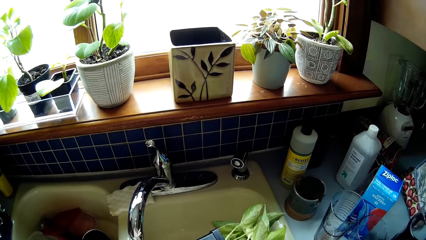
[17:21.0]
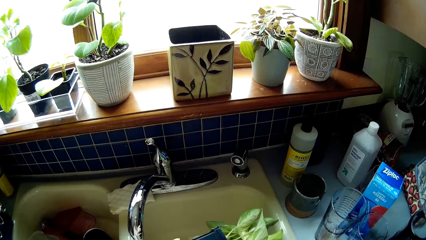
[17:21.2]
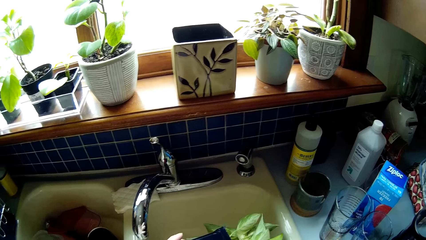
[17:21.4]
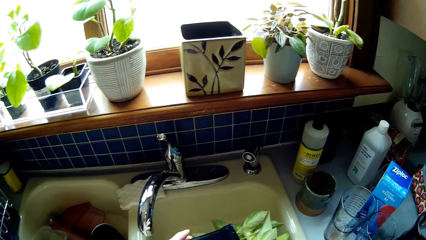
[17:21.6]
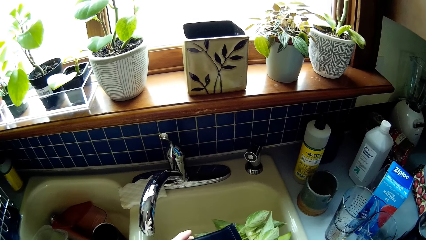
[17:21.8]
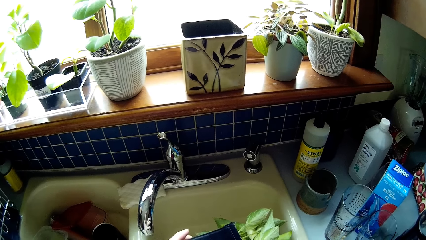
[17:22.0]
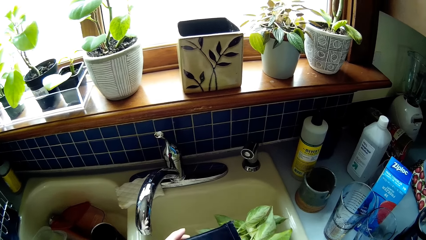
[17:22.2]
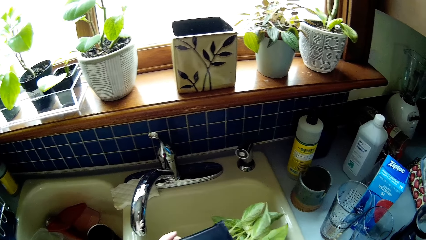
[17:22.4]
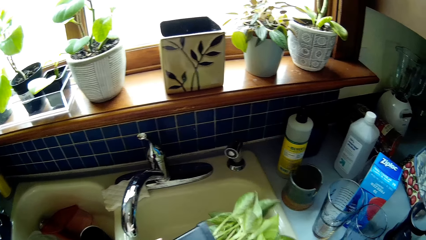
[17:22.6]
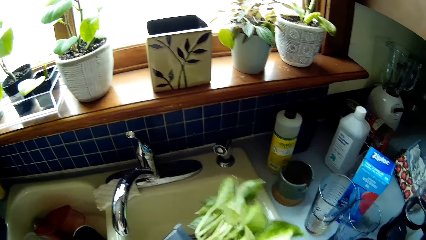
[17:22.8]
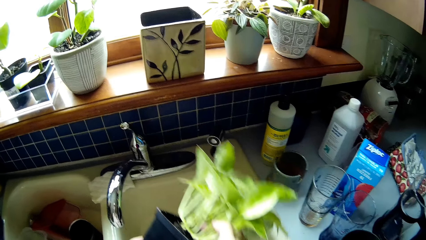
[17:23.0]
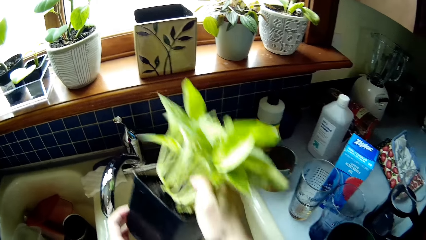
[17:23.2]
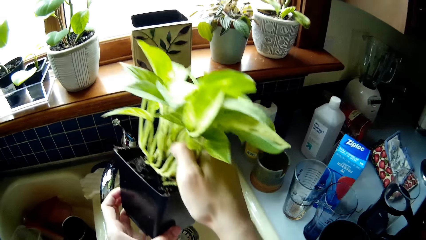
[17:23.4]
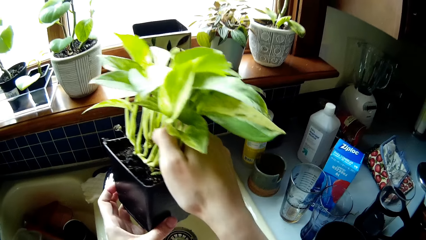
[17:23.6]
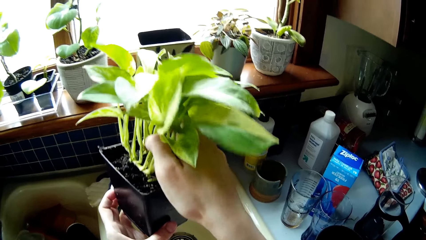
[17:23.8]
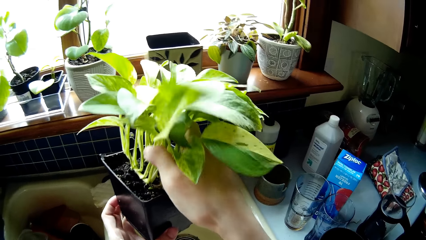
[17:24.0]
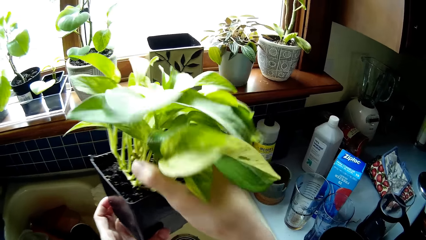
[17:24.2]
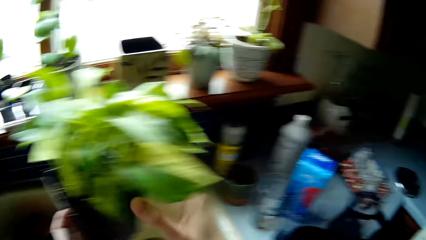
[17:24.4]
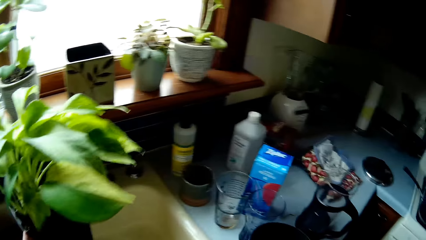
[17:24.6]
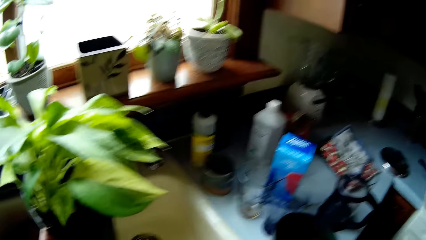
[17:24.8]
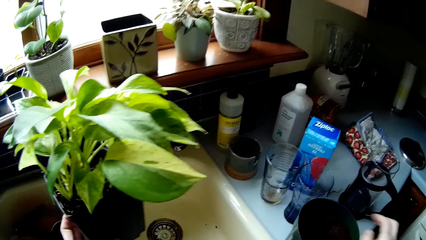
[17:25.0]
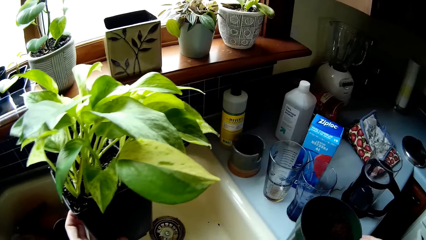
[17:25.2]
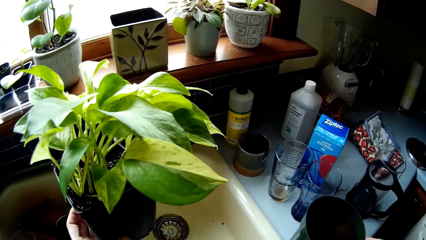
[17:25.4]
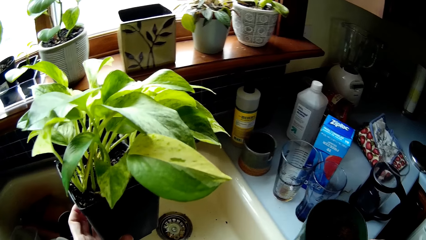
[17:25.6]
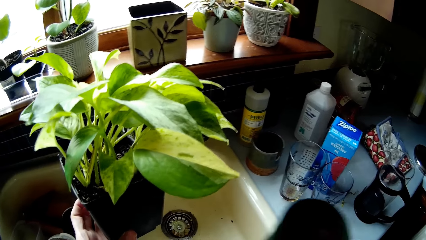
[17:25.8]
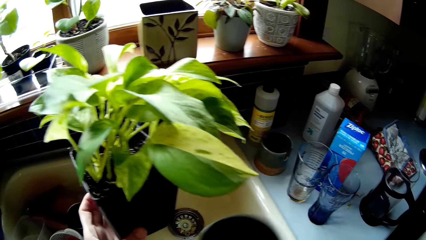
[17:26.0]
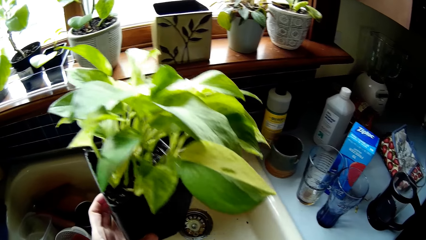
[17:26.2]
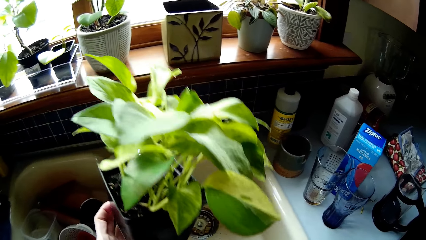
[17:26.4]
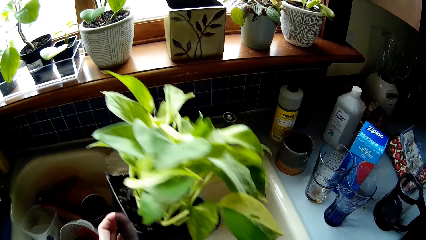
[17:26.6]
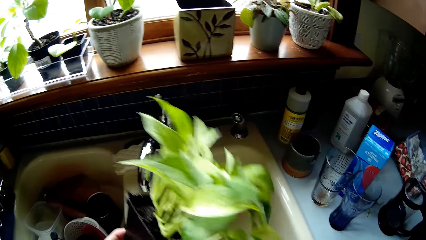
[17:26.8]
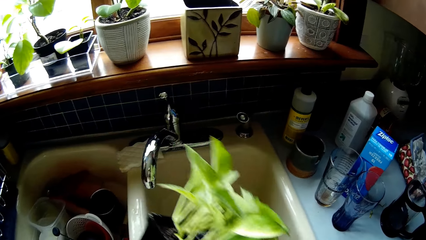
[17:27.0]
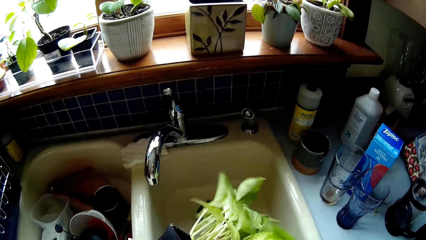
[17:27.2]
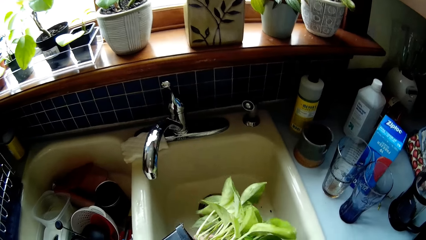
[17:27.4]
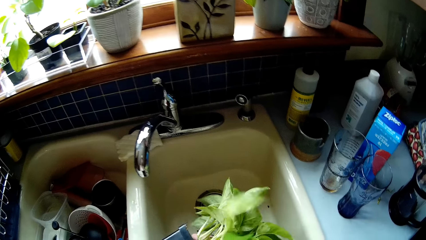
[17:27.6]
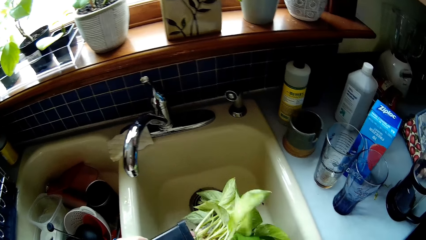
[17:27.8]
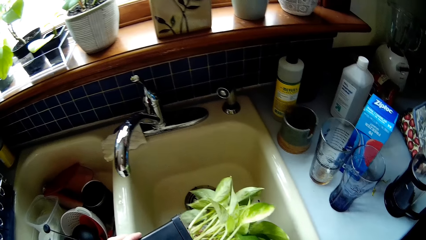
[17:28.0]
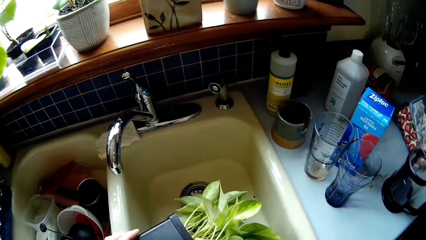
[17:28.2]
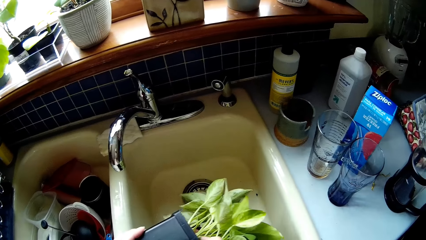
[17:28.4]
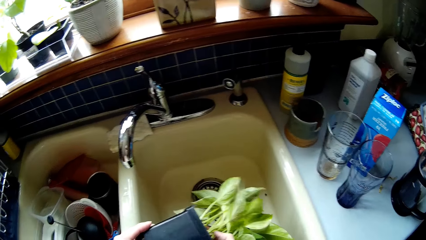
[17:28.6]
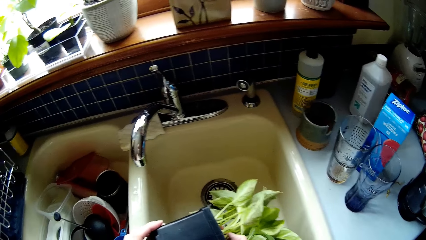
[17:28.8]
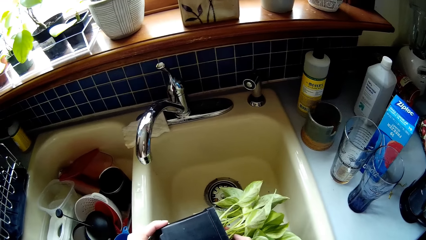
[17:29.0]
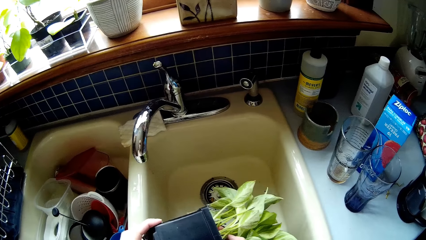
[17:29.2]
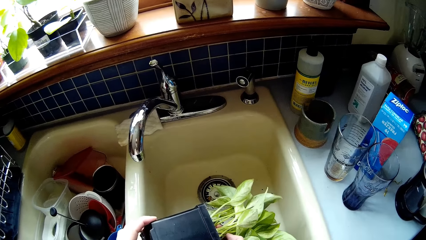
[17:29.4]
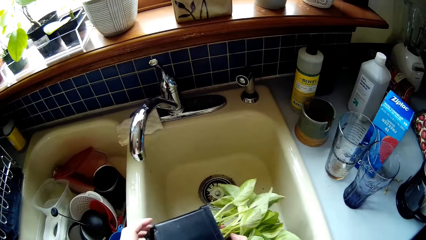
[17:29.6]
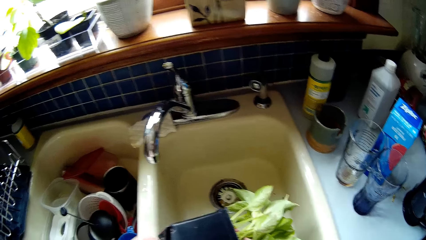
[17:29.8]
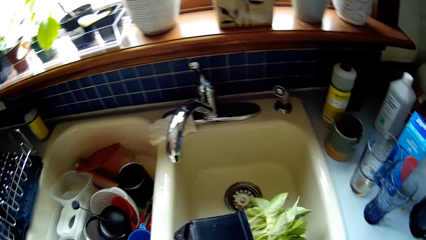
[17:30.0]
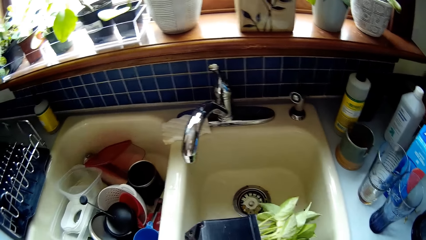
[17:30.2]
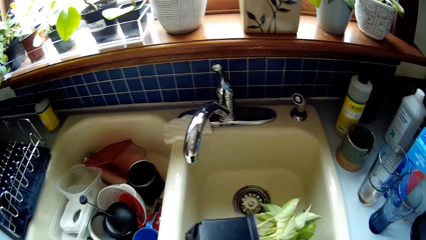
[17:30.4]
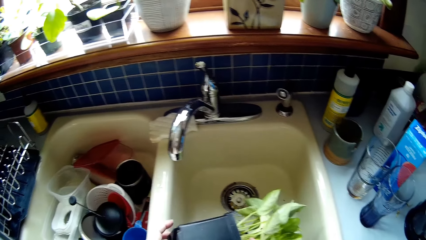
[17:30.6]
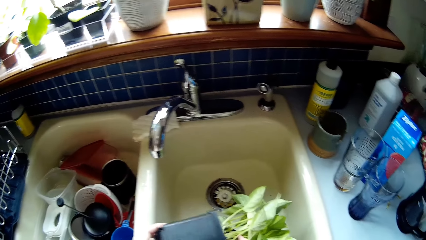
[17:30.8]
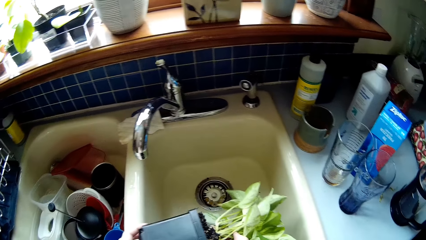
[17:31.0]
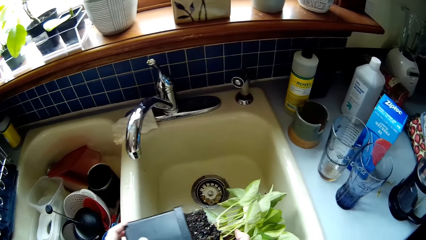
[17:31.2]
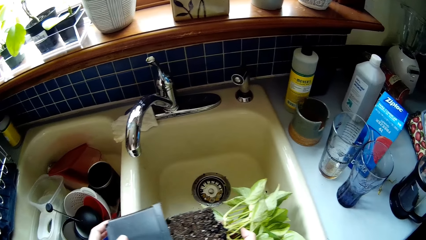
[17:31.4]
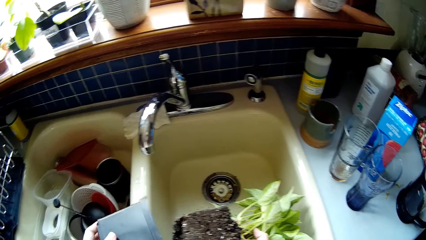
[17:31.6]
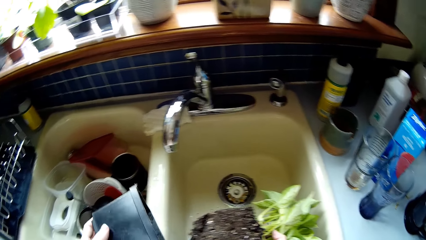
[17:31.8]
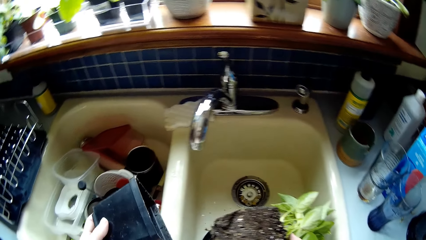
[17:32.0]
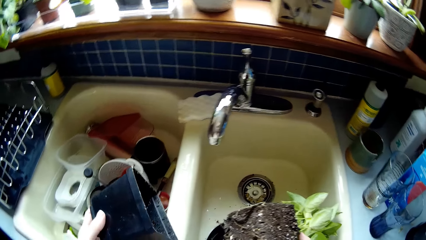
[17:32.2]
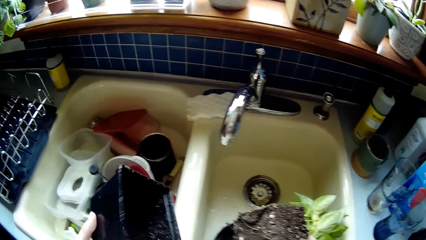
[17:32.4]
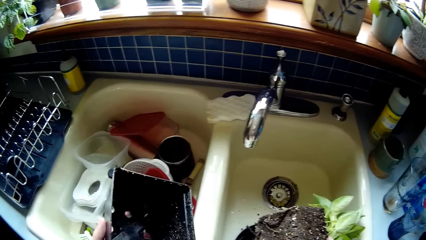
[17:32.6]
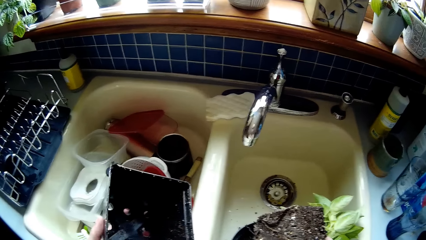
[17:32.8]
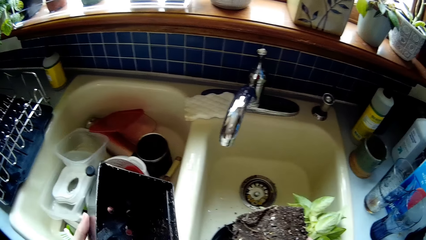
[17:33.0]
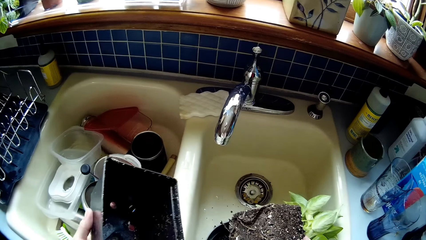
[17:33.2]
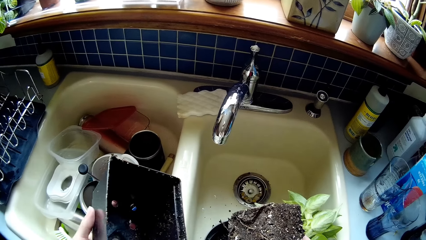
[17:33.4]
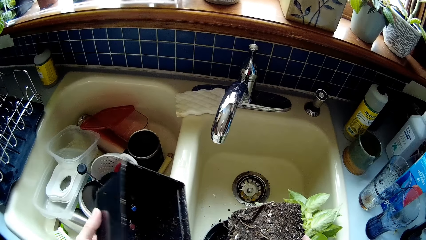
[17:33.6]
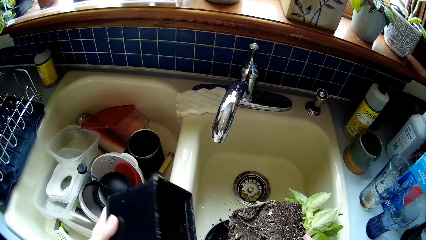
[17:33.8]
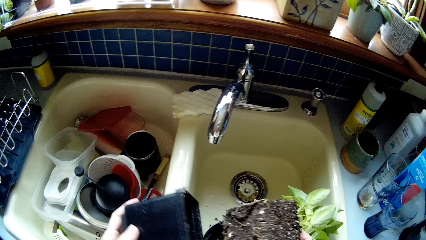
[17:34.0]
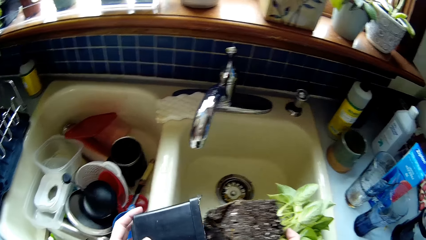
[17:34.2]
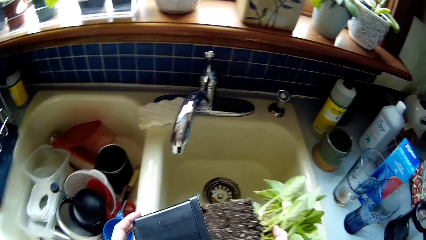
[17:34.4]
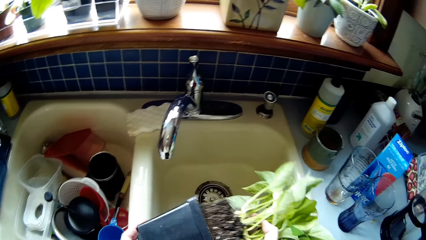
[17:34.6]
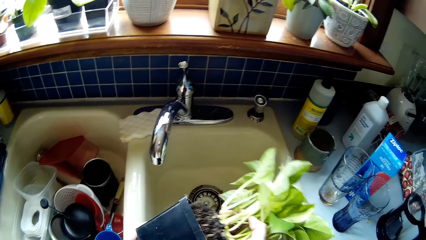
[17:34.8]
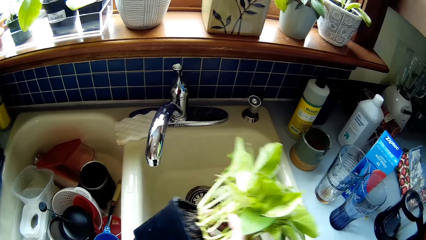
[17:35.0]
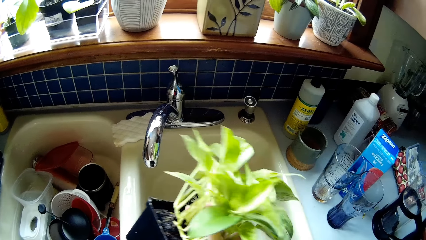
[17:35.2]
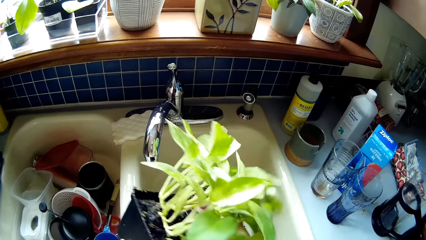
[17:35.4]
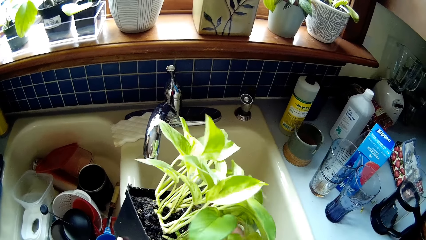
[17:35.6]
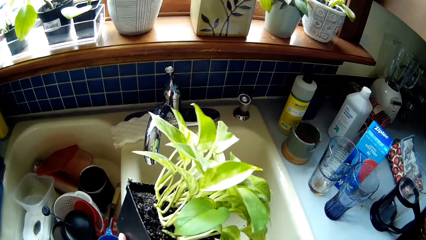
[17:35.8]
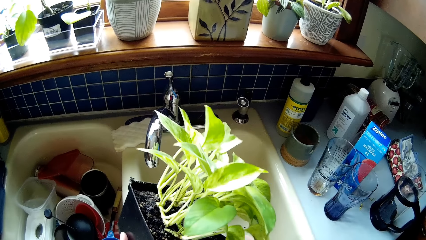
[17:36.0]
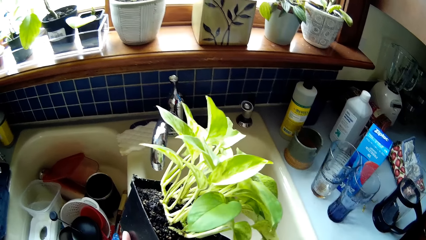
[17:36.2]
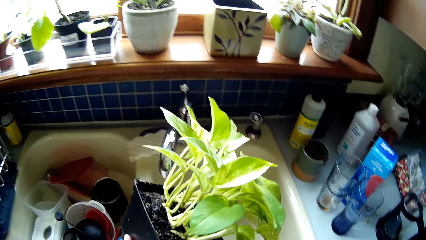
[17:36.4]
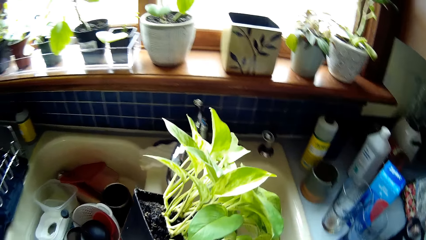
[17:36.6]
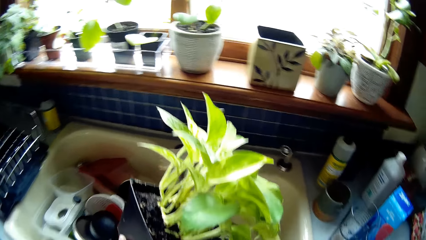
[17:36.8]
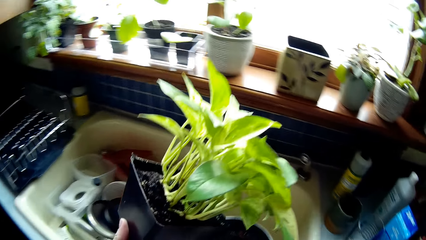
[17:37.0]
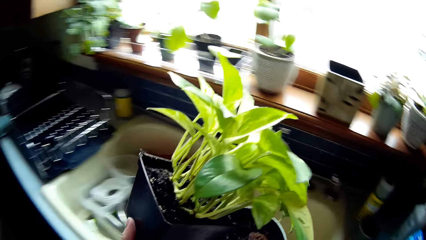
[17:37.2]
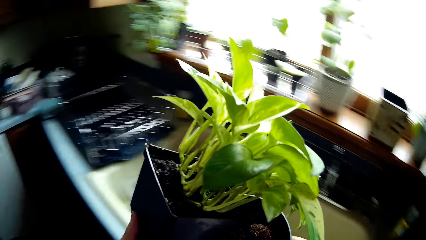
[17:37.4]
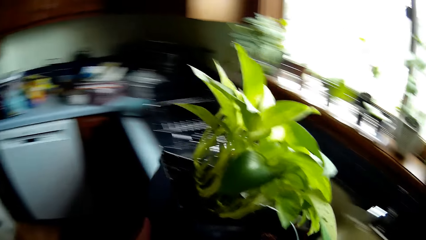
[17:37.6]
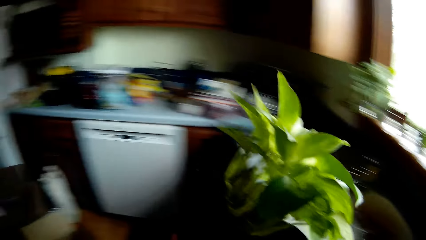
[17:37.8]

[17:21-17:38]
The camera wearer pours water in the sink. She holds the plant. She picks up the bucket and puts the bucket in the sink. She removes the plant from the plant pot or tin with both hands. She holds the tin. She places the plant into the plant pot with her right hand.
